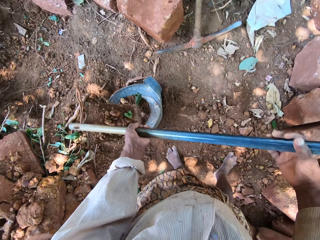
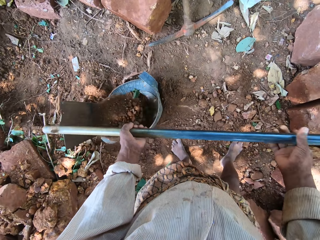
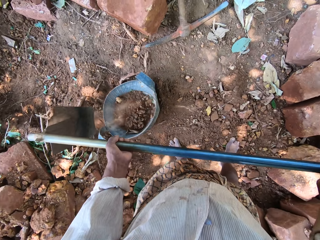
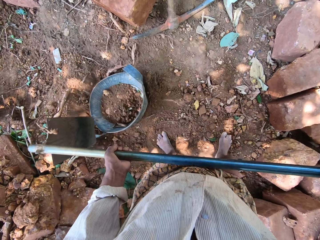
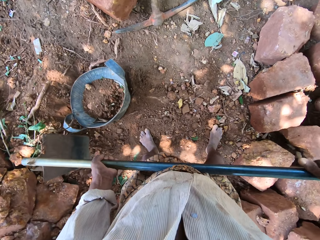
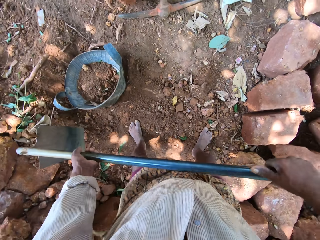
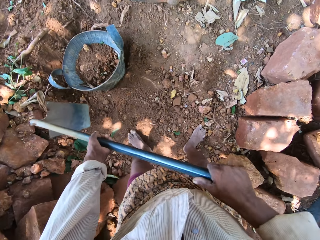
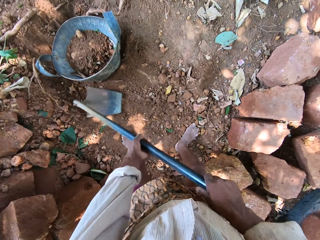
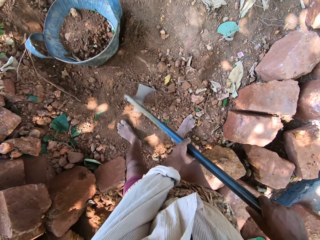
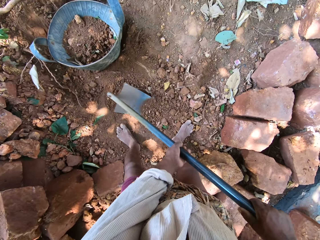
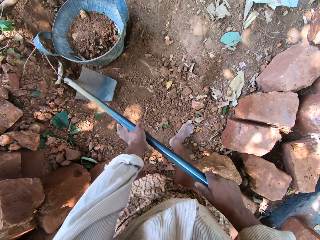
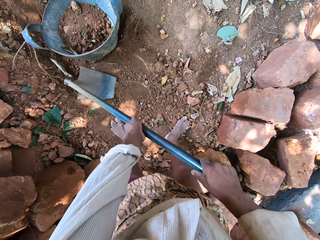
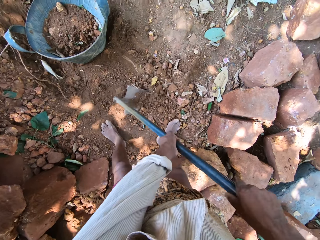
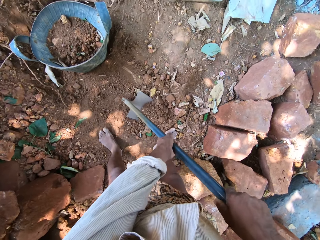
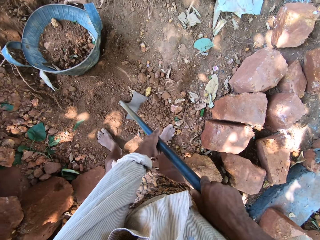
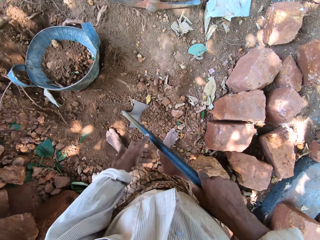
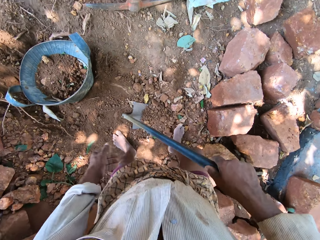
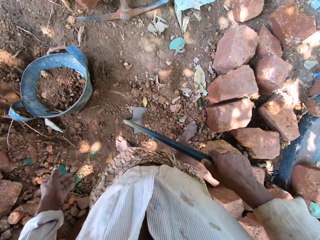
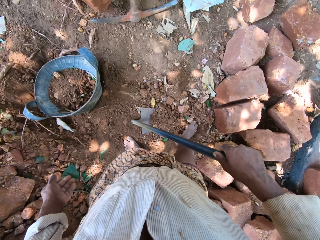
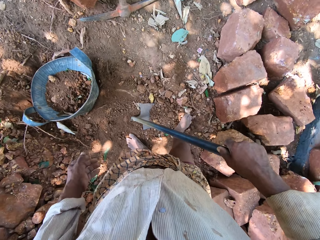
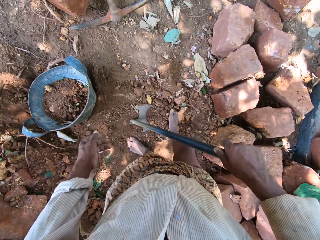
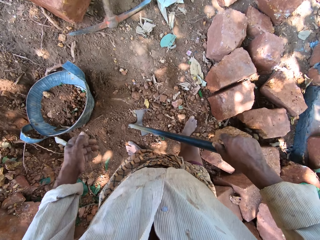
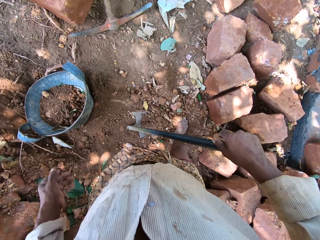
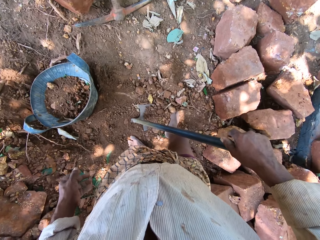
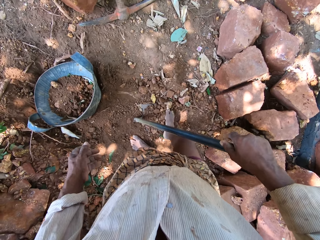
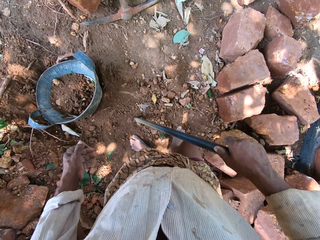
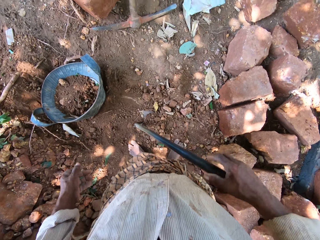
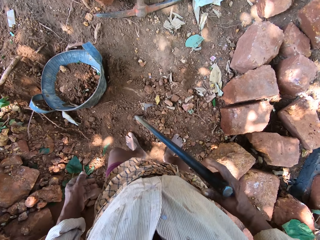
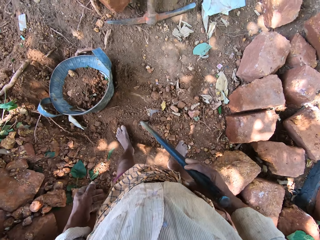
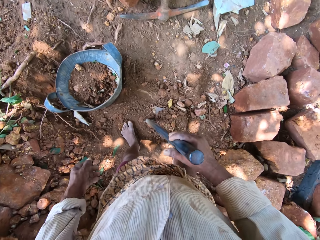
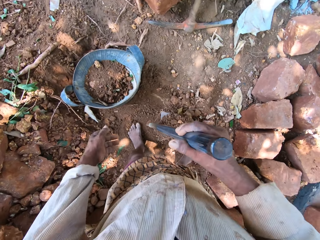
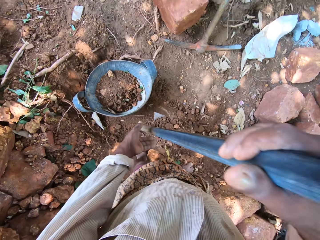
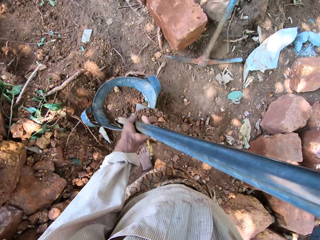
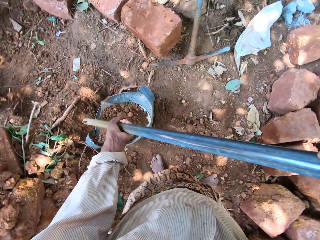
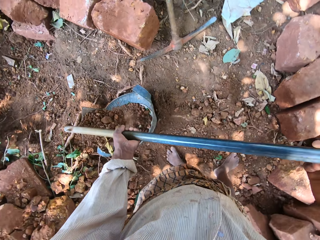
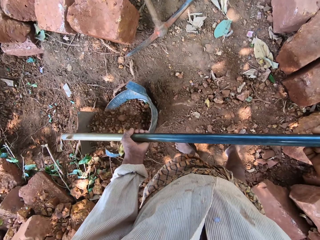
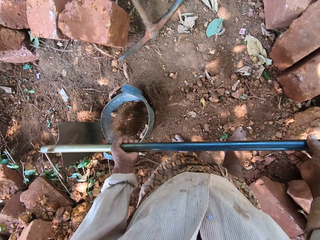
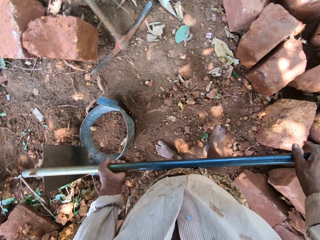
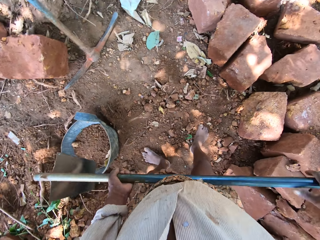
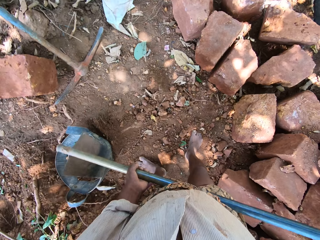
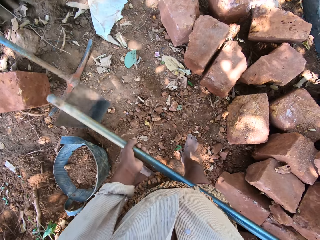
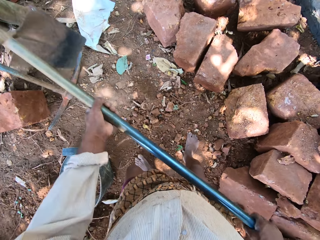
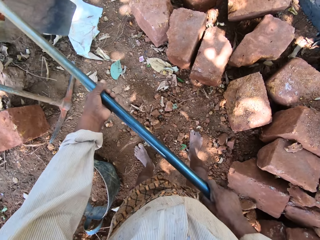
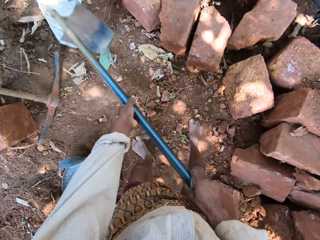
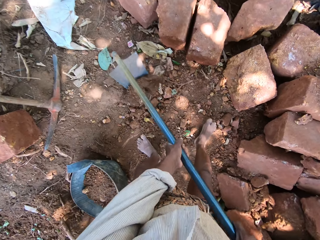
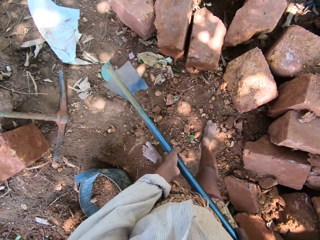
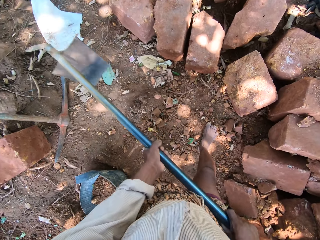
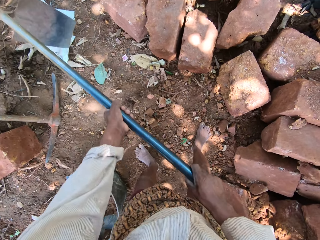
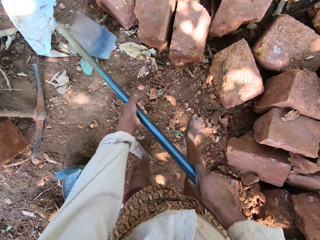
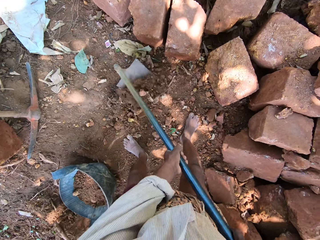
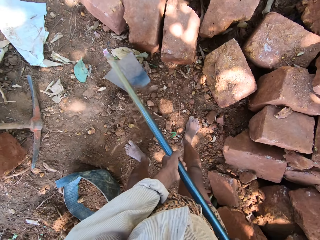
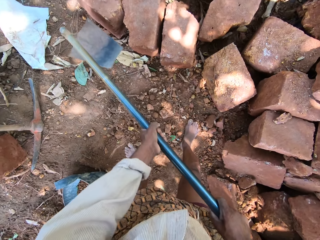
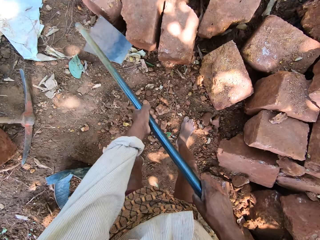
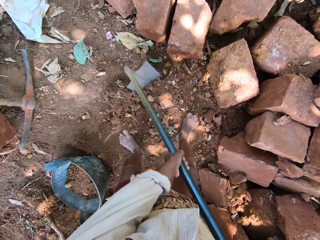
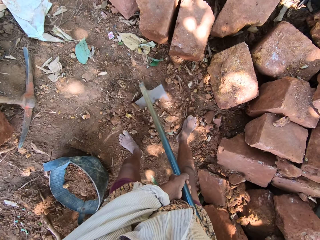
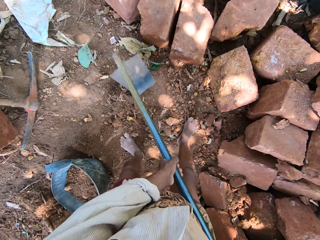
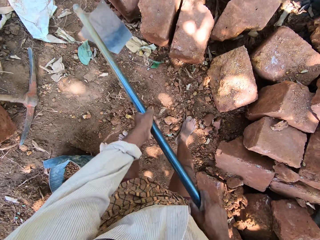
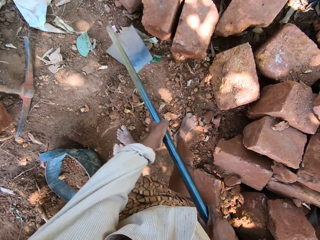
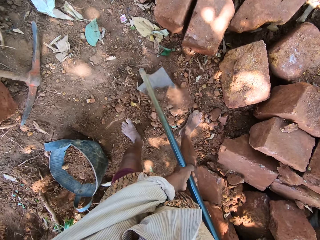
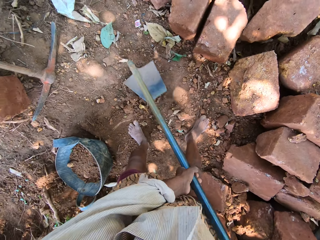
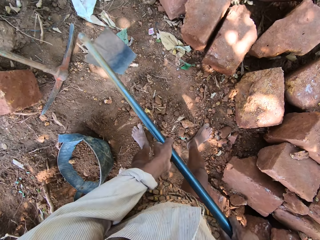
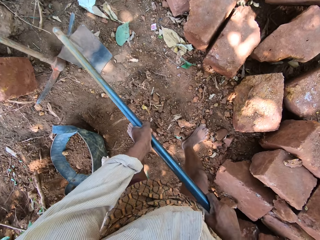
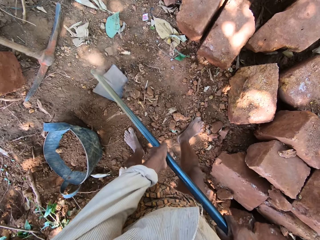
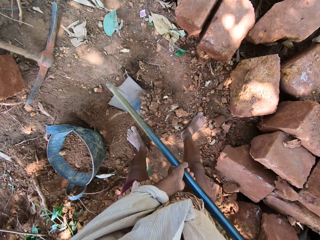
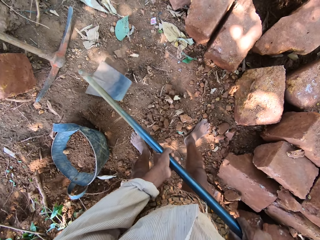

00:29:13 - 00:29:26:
The camera wearer supports the hoe in his right hand with his left hand. He dumps the coarse sand in the hoe in his hands into the bag of coarse sand on the ground. He excavates the ground with the hoe in his hands. He scoops soil from the ground. He gathers the coarse sand on the hoe on the ground with his right leg. He lifts the hoe from the ground with his right hand. He supports the hoe in his right hand with his left hand. He dumps the coarse sand in the hoe in his hands into the bag of coarse sand on the ground. He excavates the ground with the hoe in his hands.

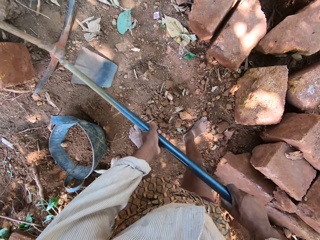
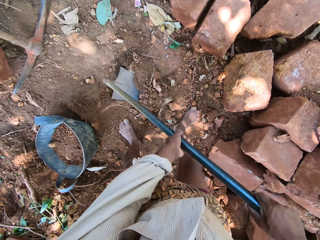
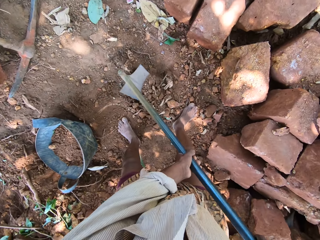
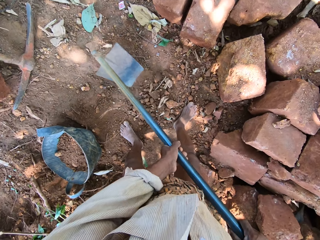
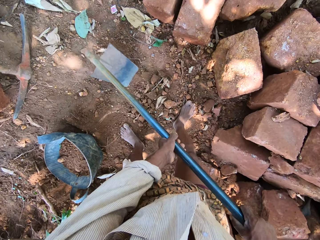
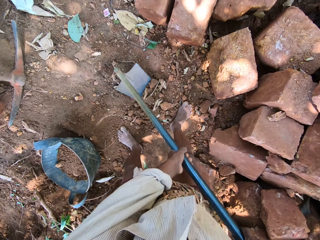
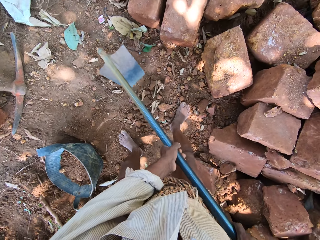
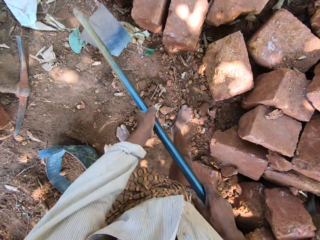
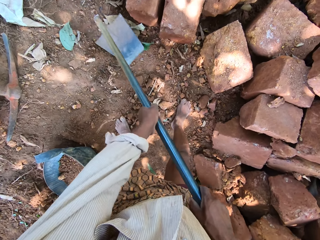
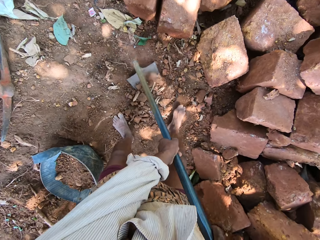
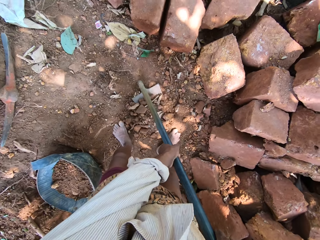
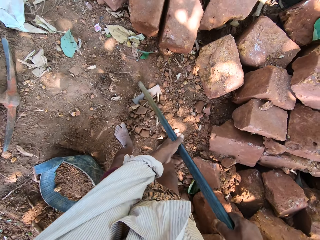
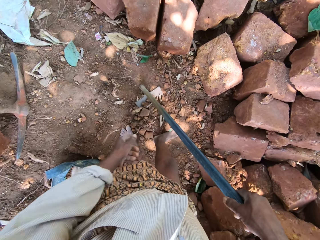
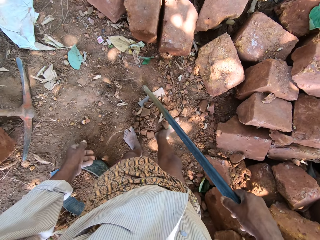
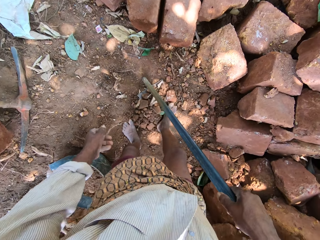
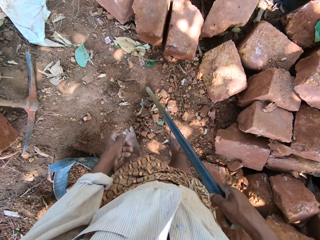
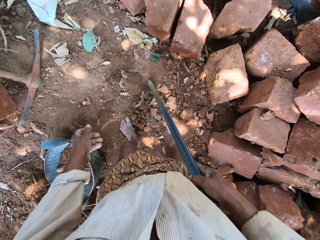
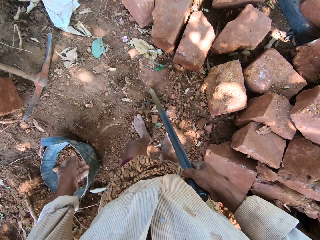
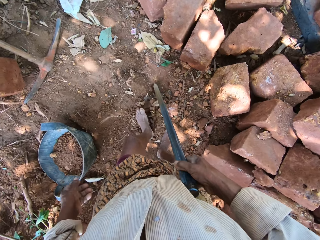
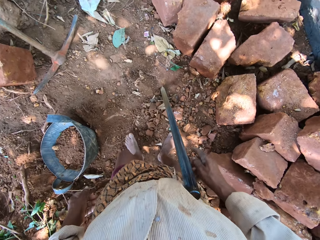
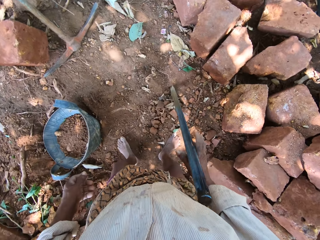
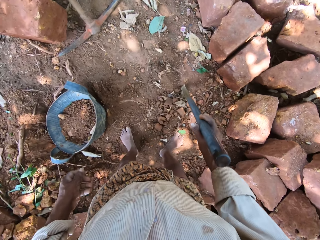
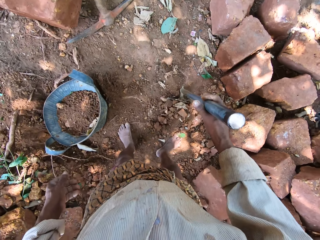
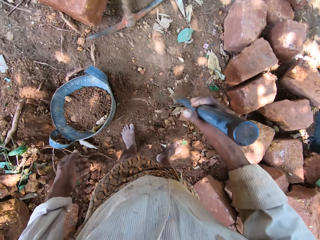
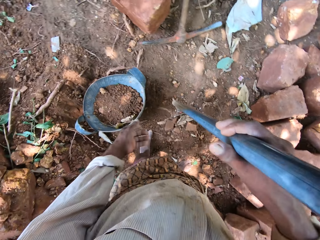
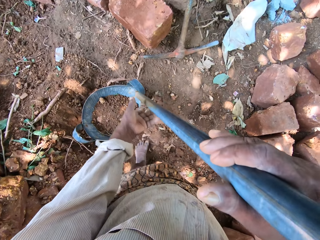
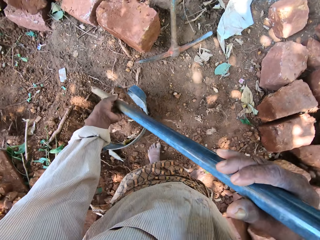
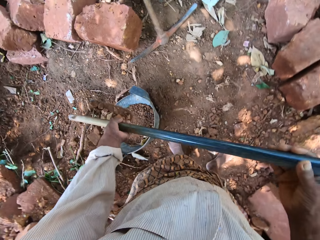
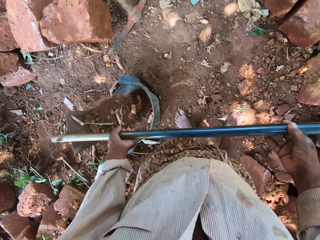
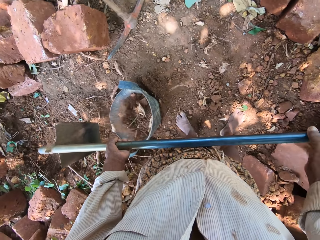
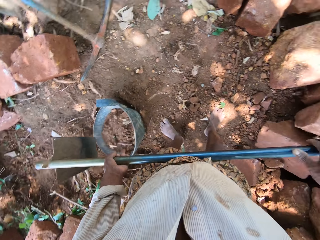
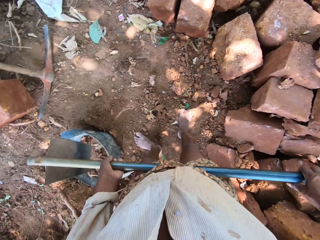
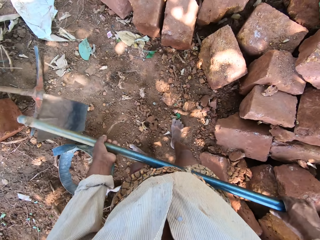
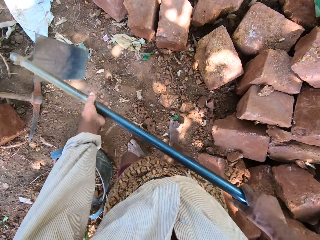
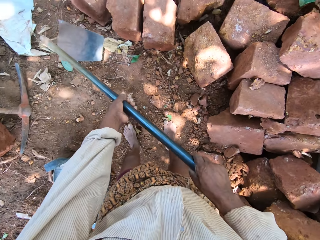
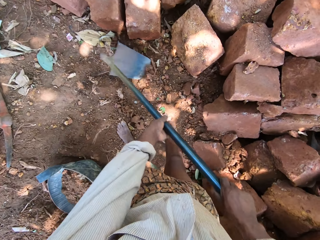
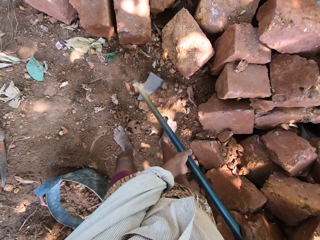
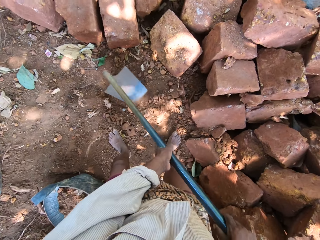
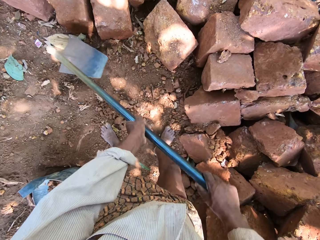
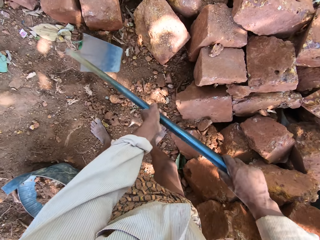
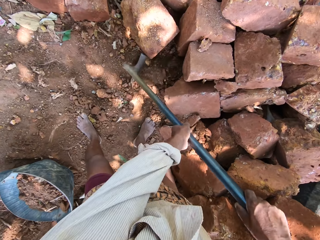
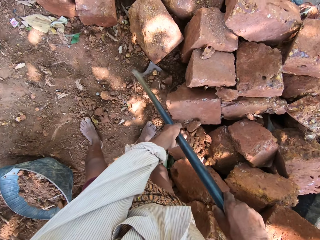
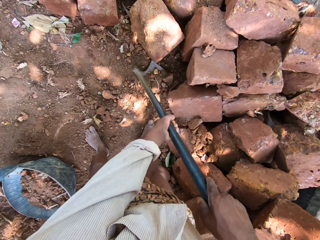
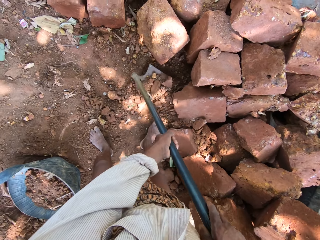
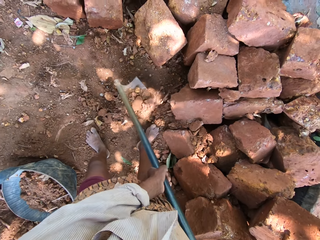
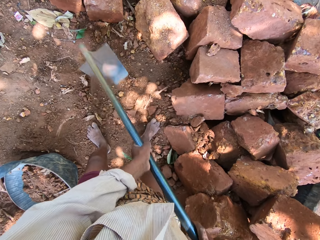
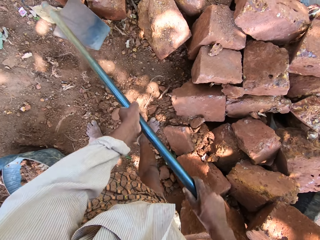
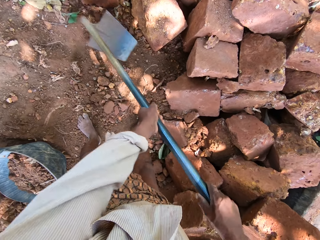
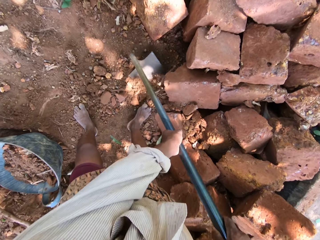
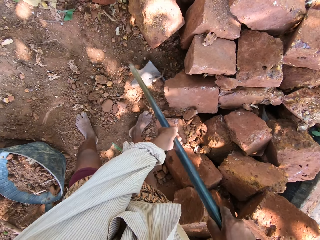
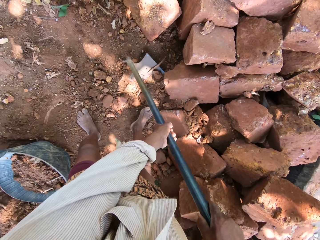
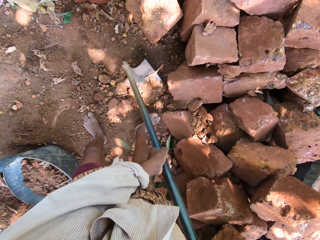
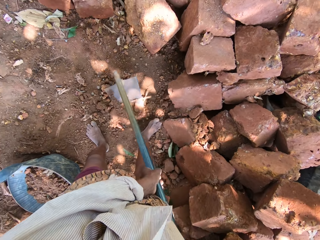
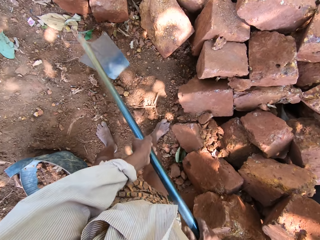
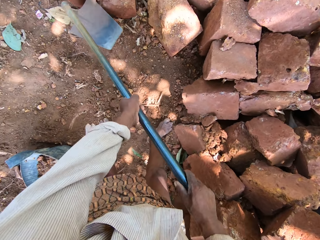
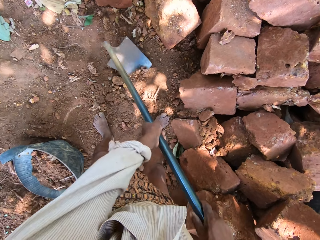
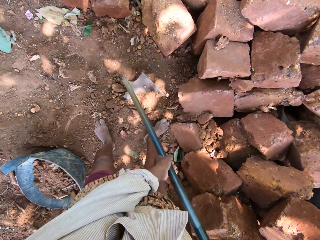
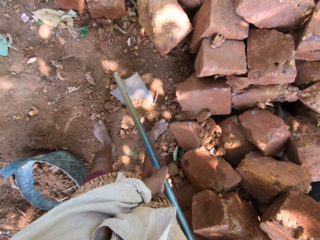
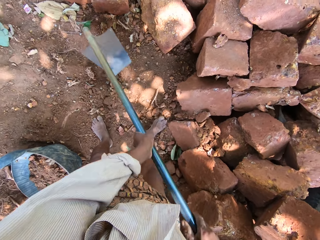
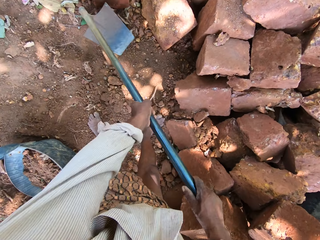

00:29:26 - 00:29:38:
The camera wearer scoops soil from the ground. He gathers the coarse sand on the hoe on the ground with his right leg. He gathers the coarse sand on the hoe on the ground with his left leg. He lifts the hoe from the ground with his right hand. He supports the hoe in his right hand with his left hand. He dumps the coarse sand in the hoe in his hands into the bag of coarse sand on the ground. He excavates the ground with the hoe in his hands.
